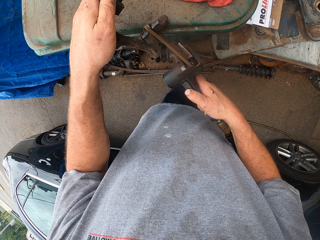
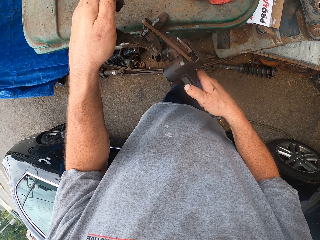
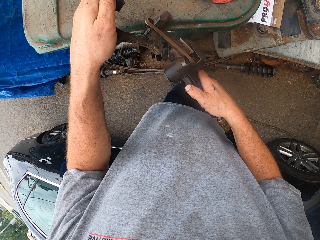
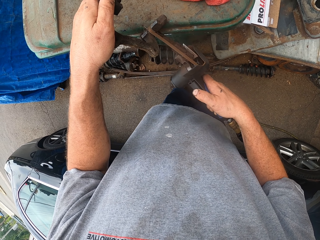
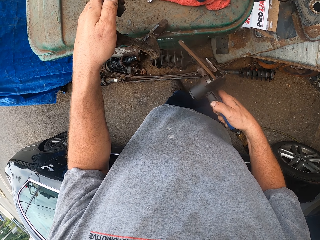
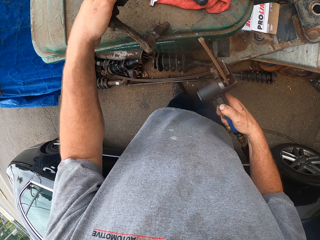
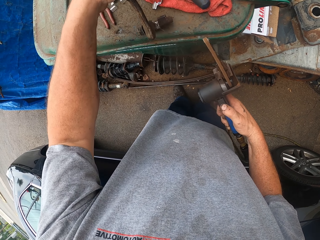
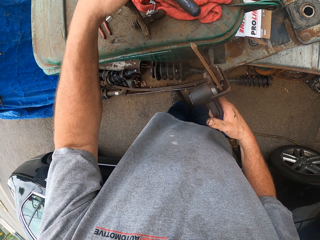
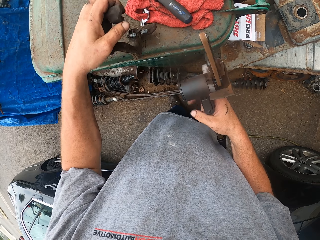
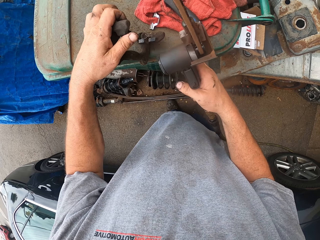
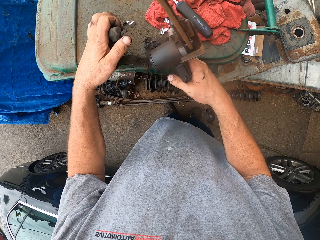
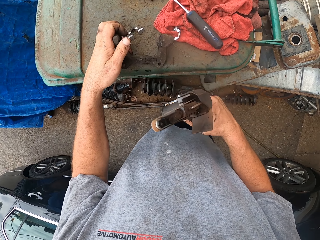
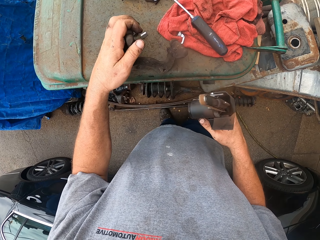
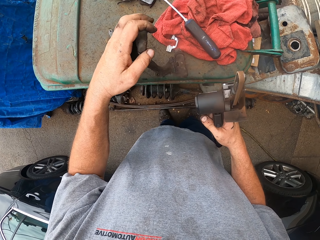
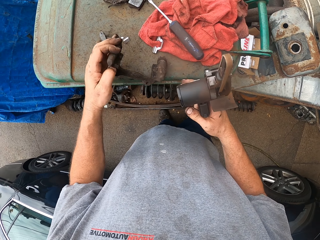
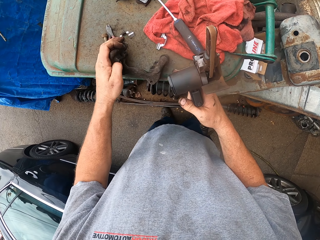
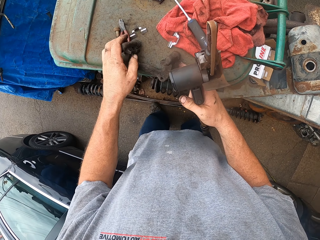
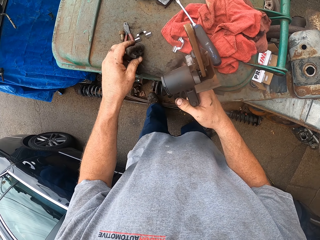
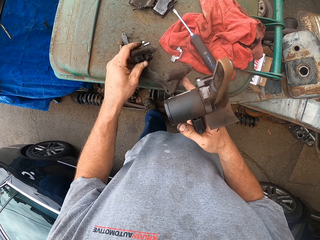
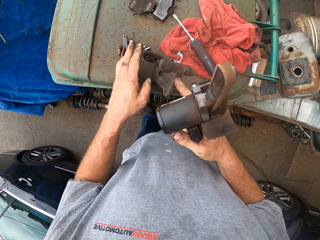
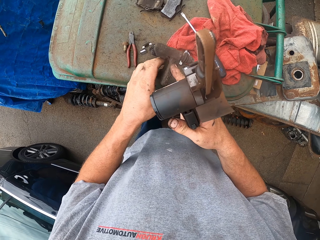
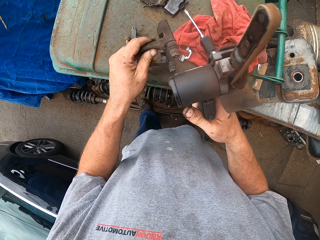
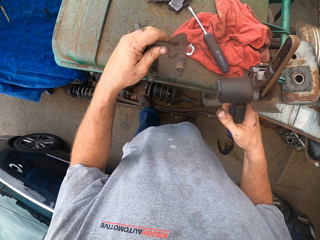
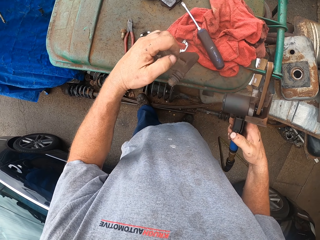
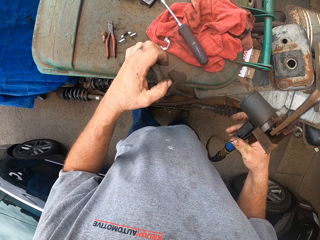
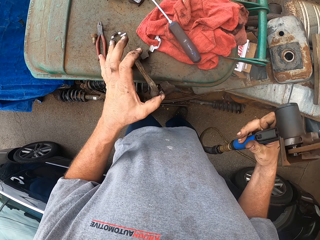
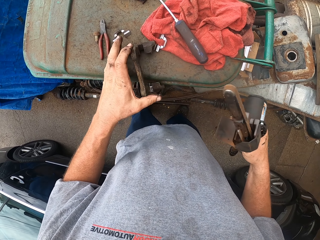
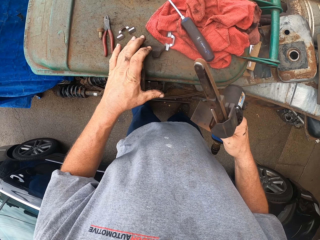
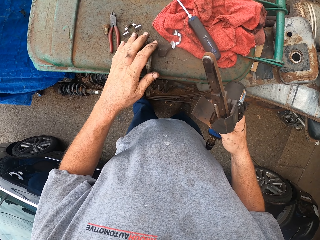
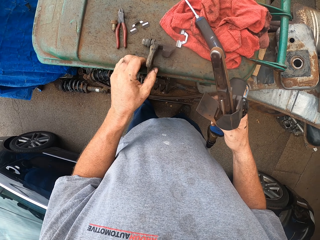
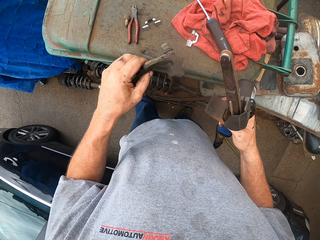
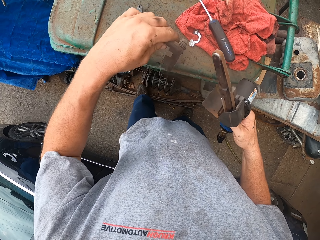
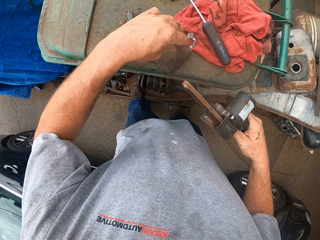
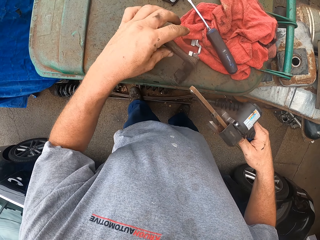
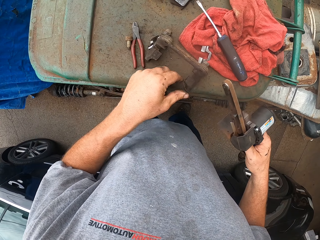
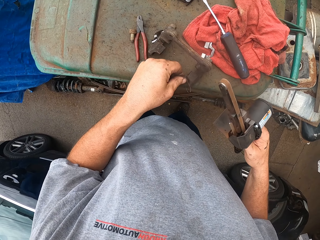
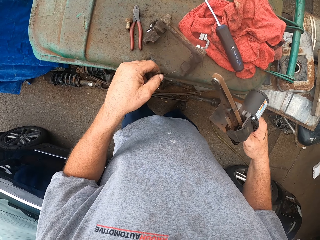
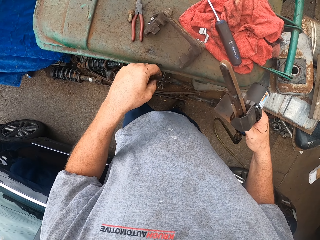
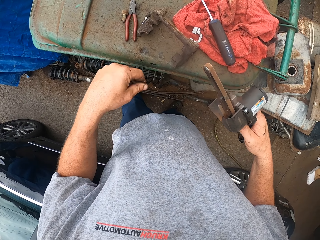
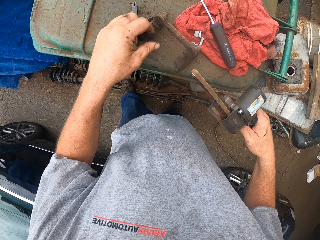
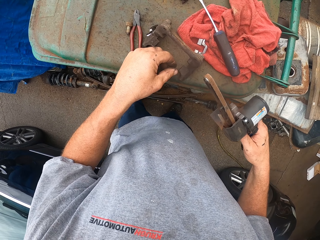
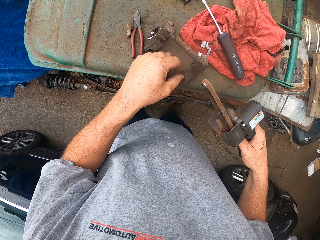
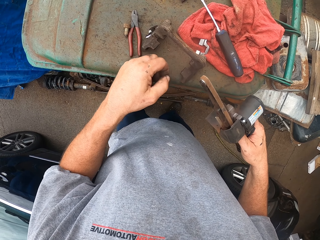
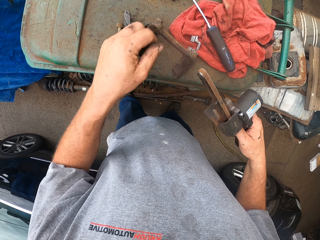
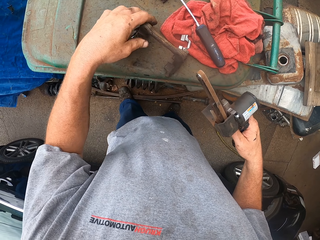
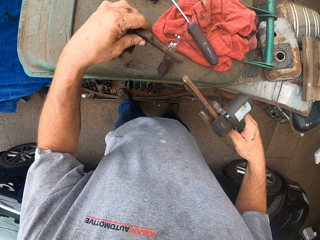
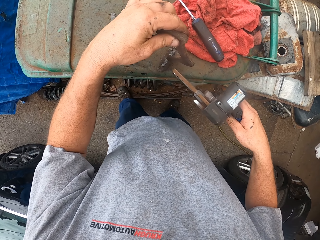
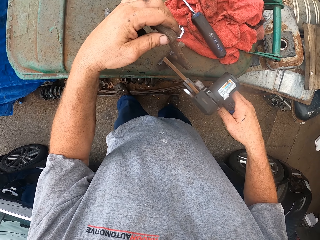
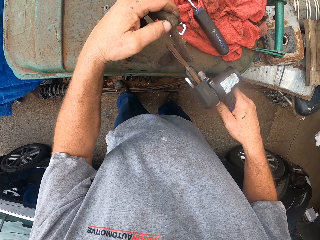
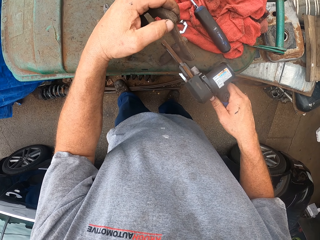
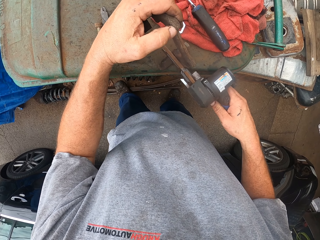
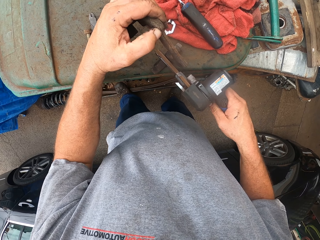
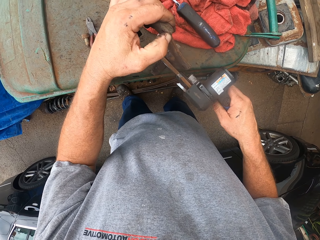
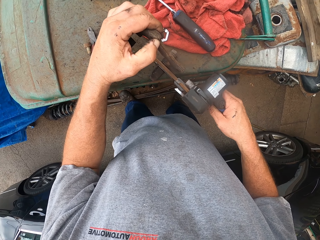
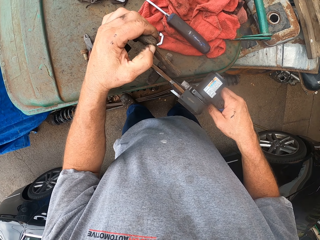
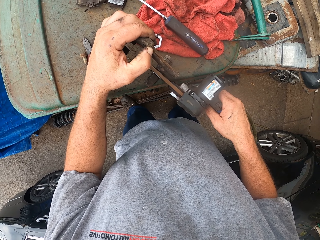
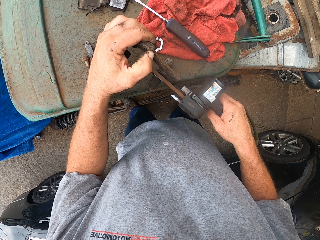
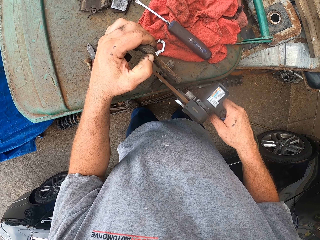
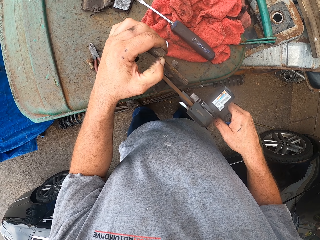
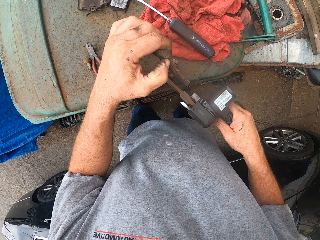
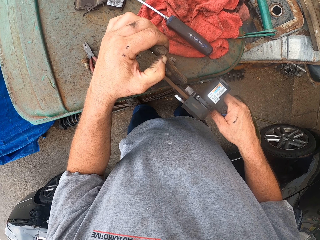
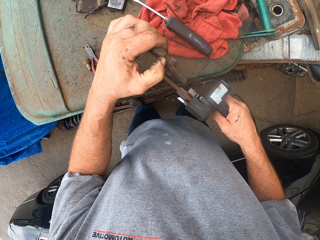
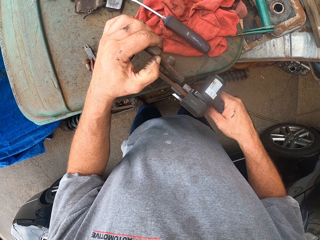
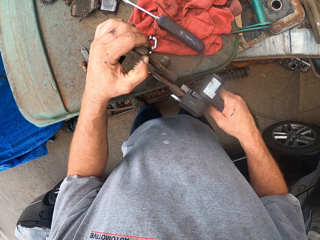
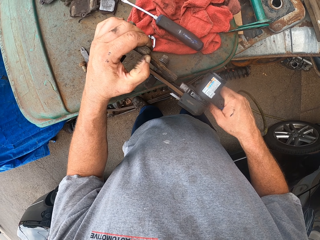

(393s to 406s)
The camera wearer moves something. They adjust something. They lift something. They polish something.

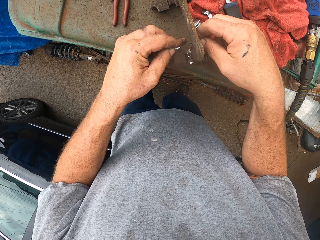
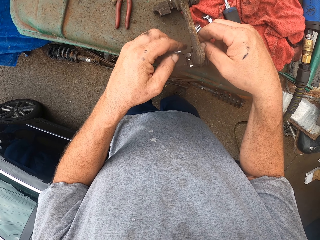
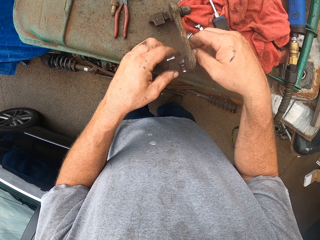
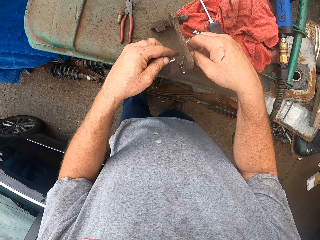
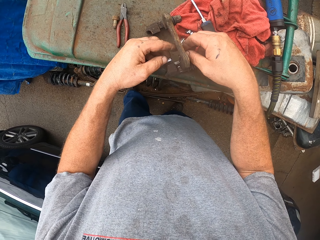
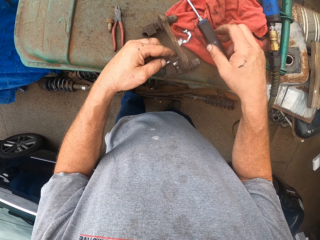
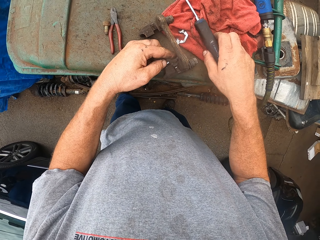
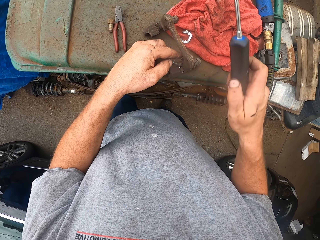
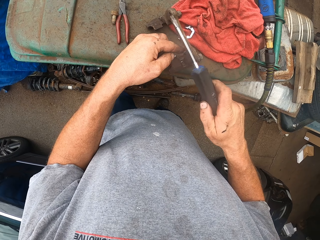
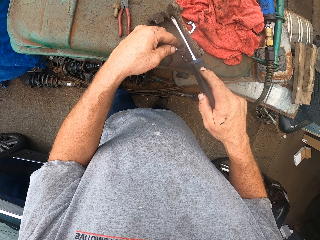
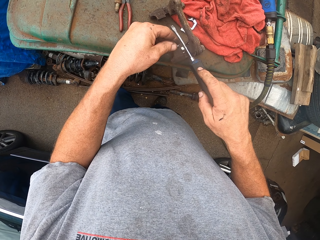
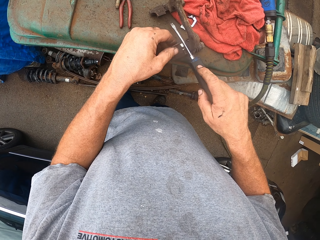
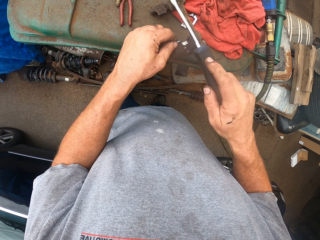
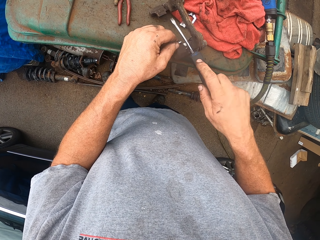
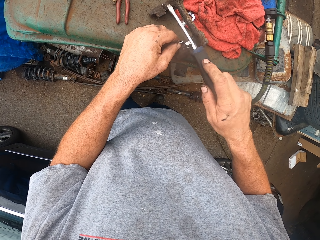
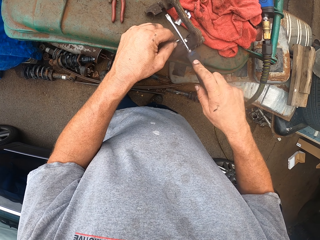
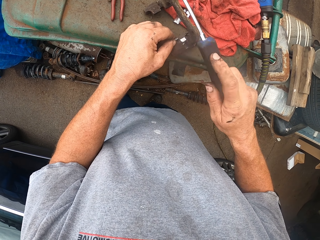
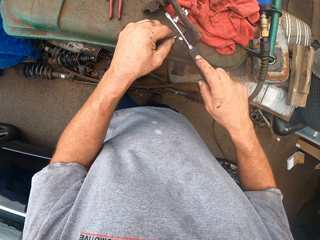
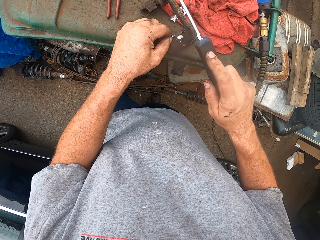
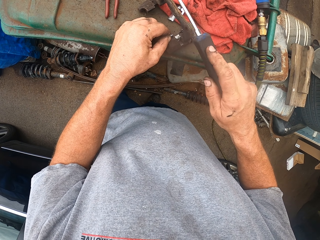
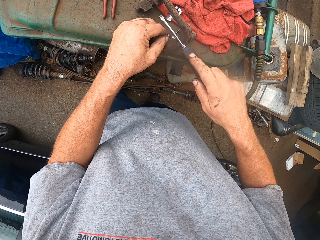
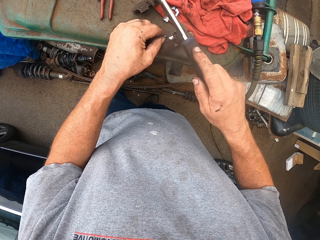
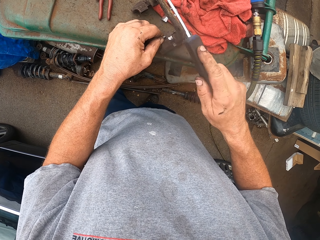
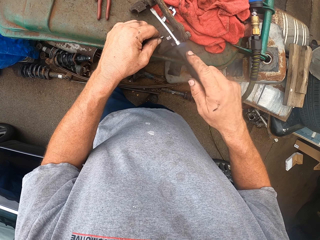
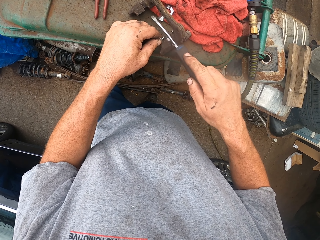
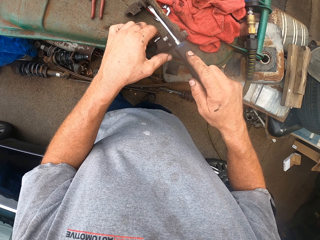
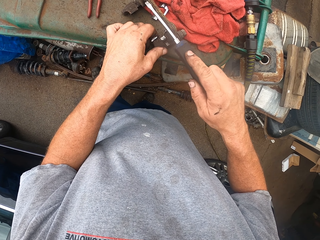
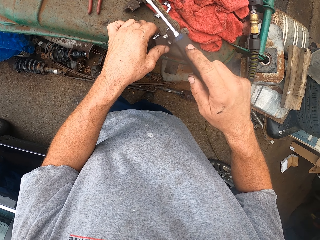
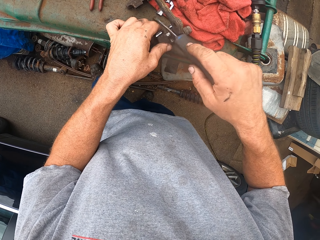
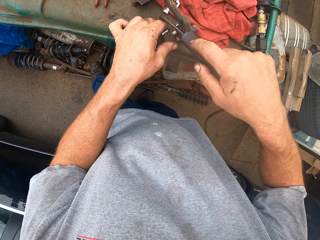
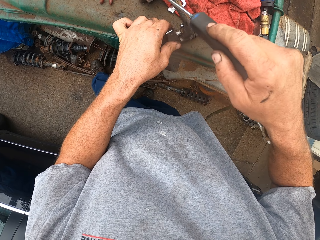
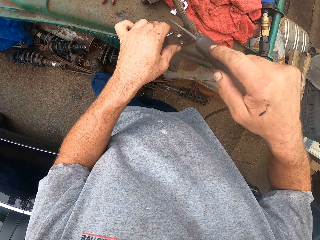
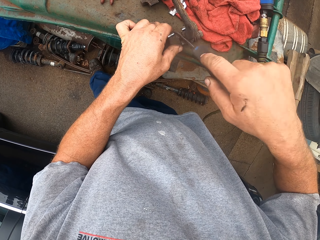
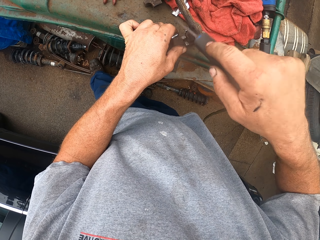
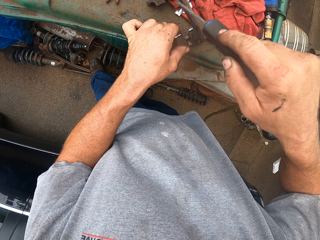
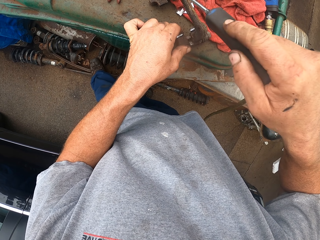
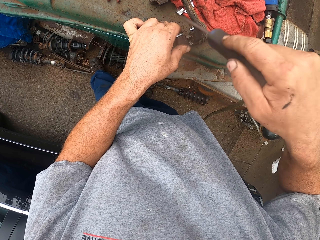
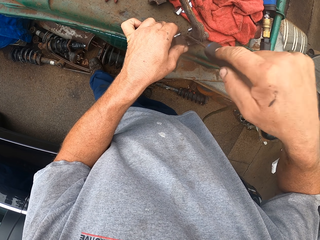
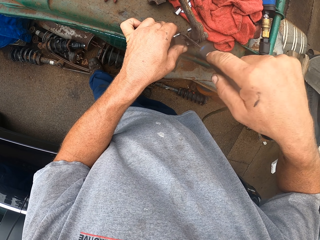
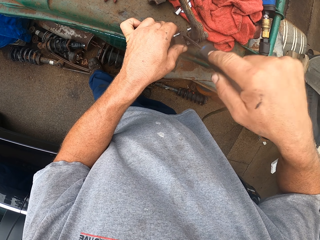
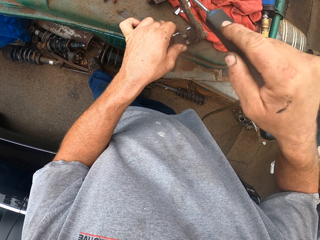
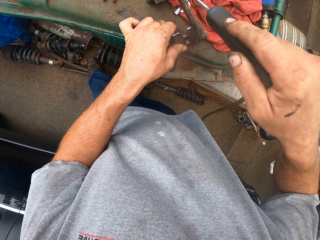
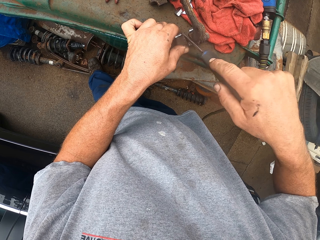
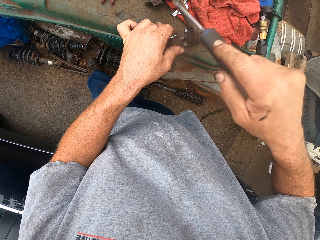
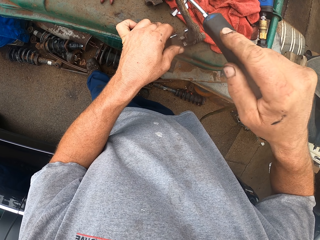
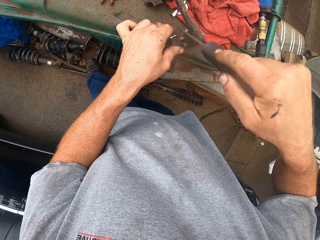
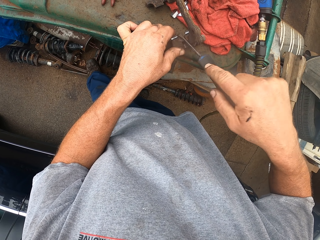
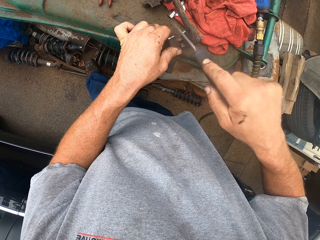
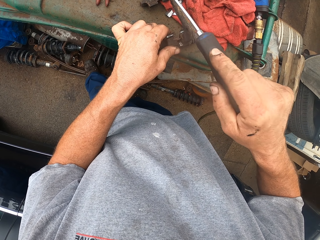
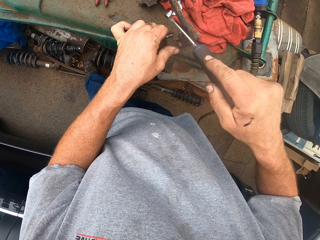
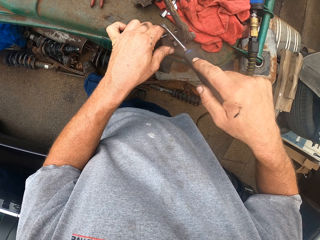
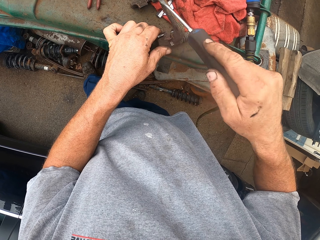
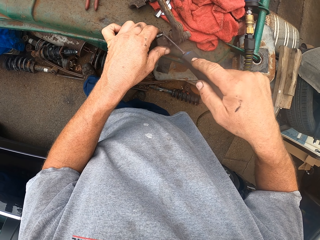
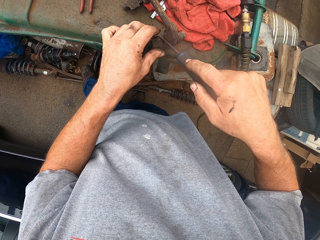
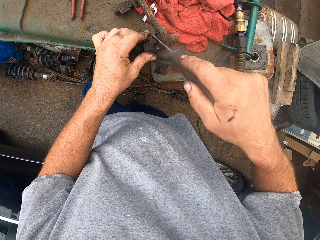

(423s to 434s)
The camera wearer picks up a screwdriver. They hit something.
